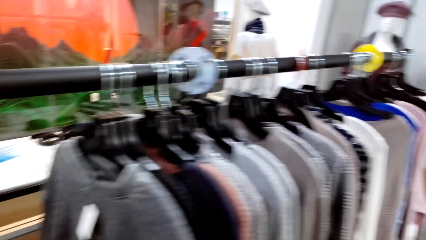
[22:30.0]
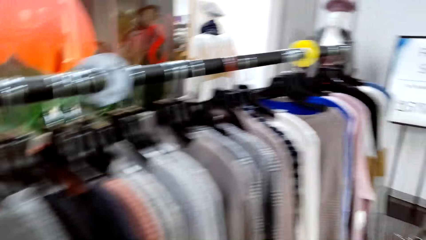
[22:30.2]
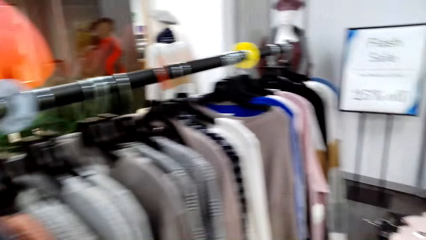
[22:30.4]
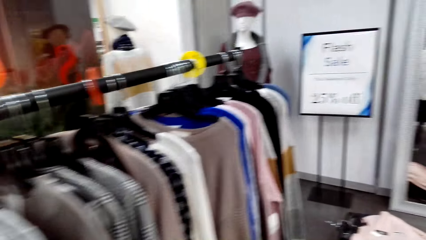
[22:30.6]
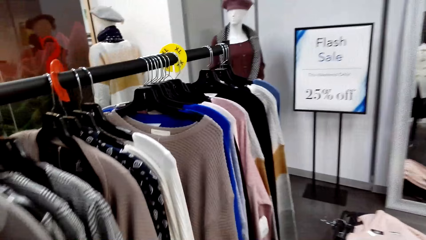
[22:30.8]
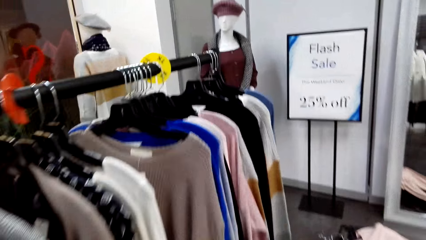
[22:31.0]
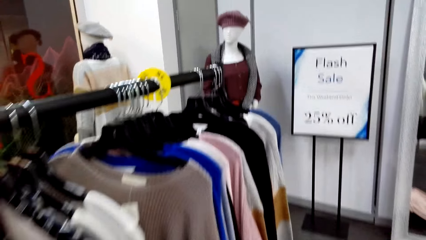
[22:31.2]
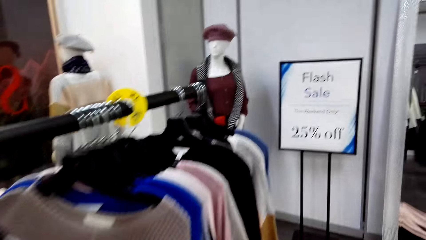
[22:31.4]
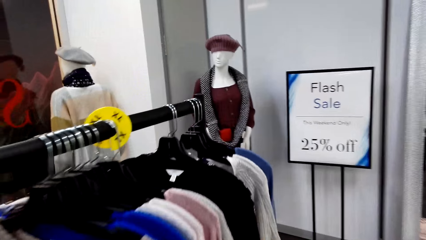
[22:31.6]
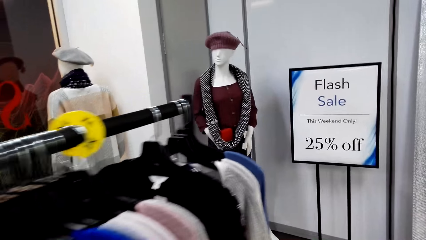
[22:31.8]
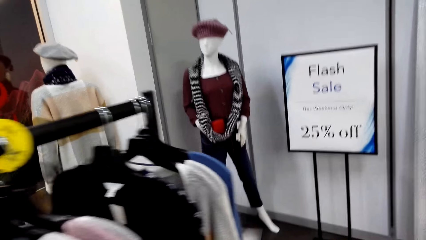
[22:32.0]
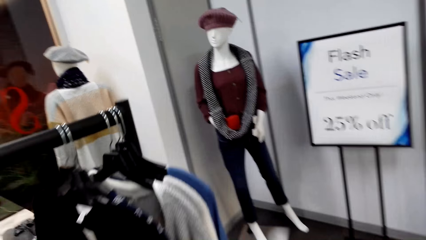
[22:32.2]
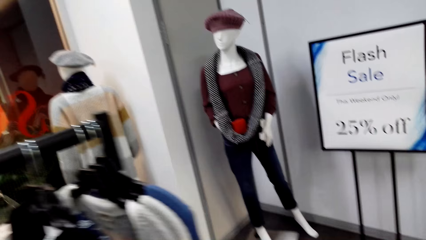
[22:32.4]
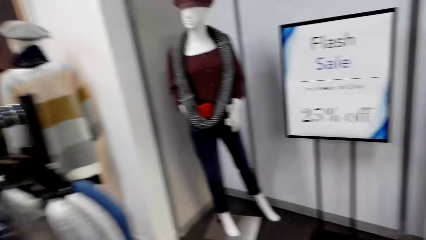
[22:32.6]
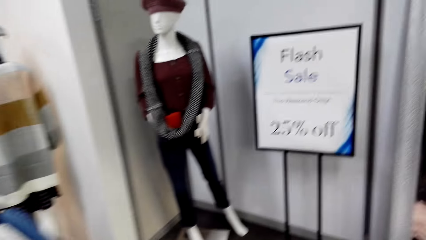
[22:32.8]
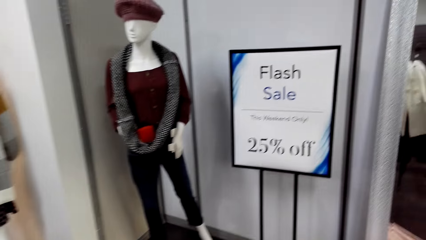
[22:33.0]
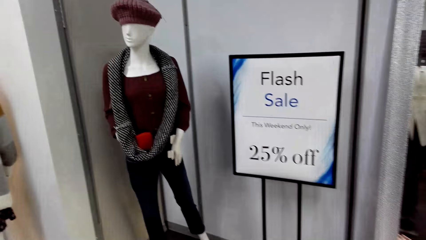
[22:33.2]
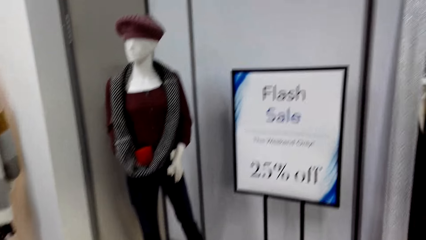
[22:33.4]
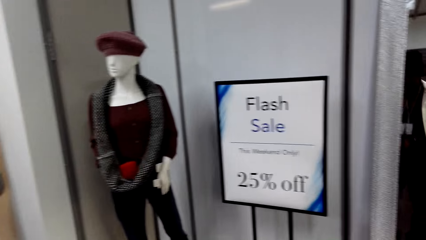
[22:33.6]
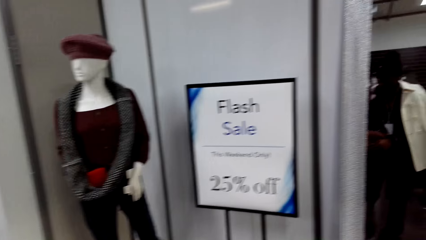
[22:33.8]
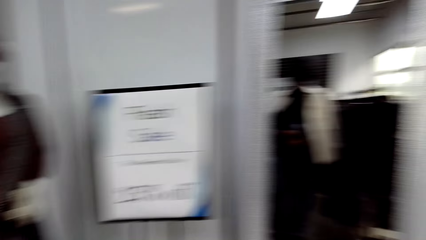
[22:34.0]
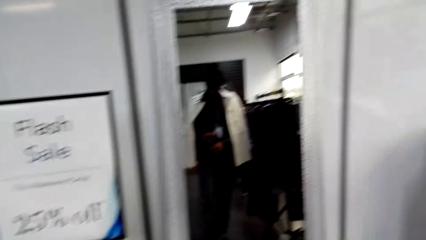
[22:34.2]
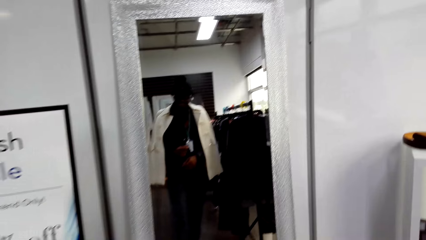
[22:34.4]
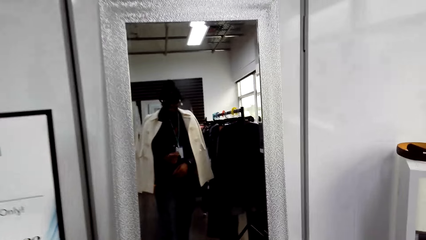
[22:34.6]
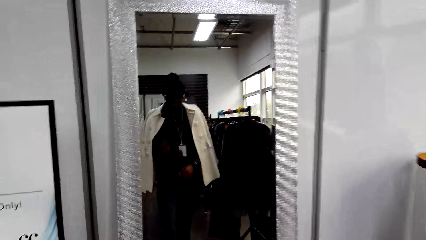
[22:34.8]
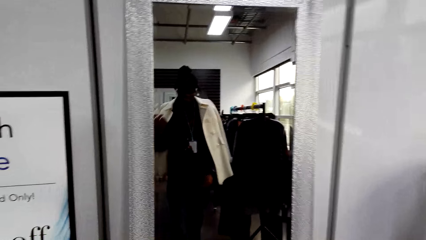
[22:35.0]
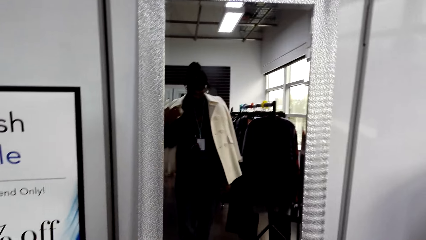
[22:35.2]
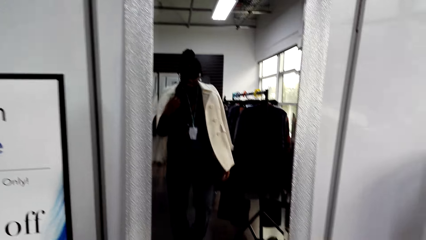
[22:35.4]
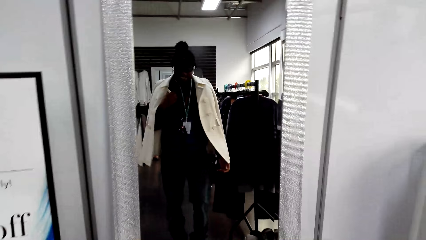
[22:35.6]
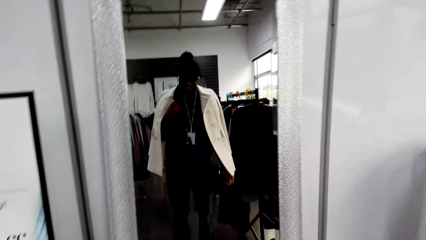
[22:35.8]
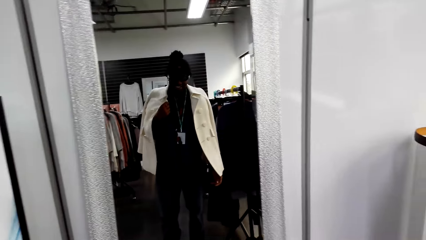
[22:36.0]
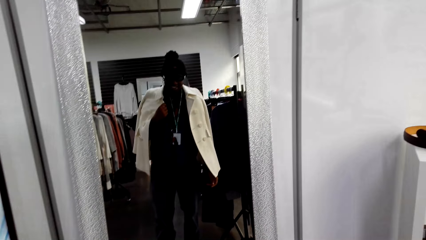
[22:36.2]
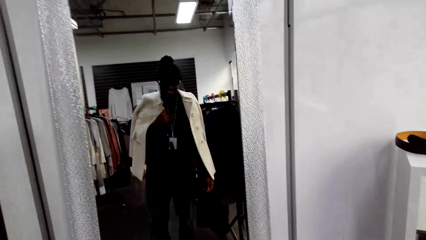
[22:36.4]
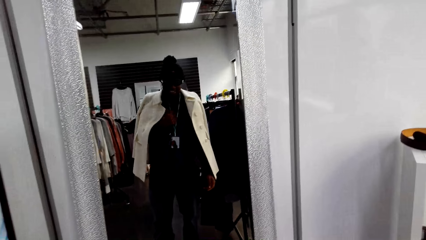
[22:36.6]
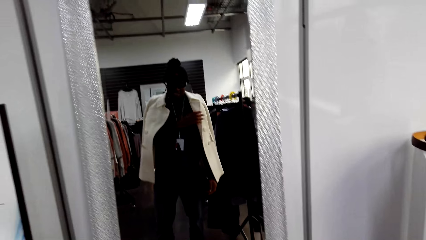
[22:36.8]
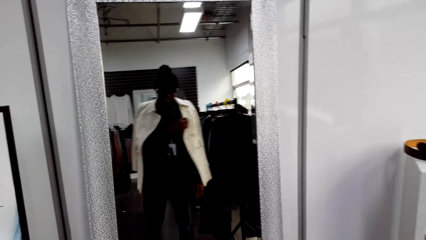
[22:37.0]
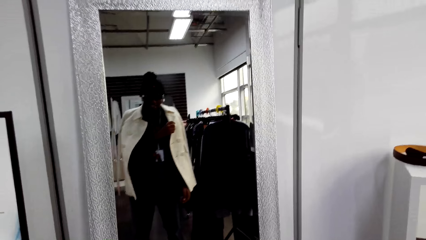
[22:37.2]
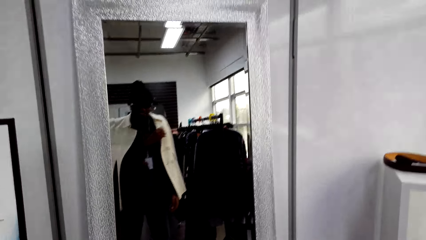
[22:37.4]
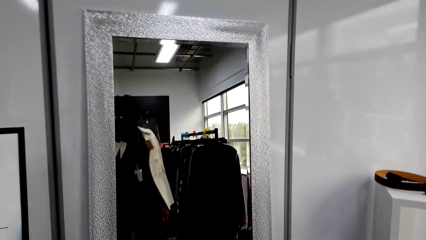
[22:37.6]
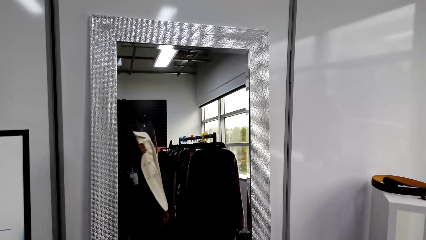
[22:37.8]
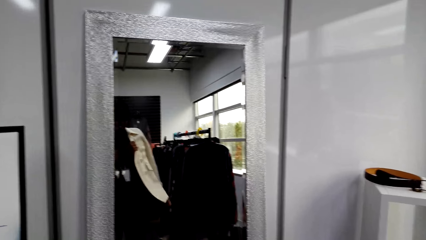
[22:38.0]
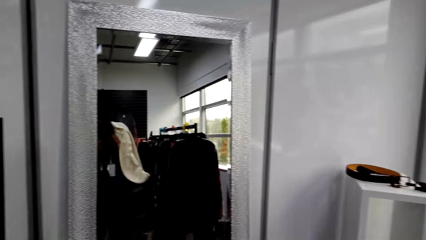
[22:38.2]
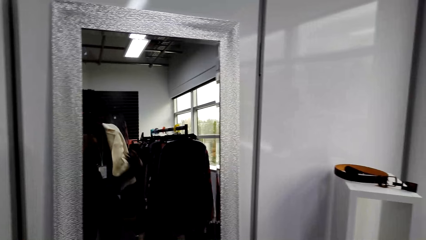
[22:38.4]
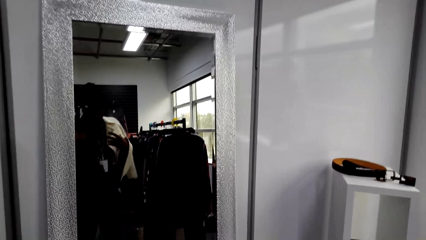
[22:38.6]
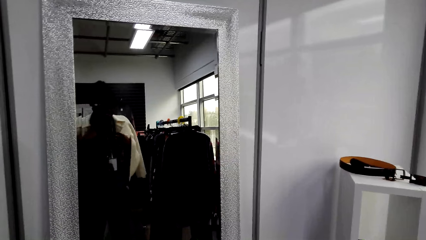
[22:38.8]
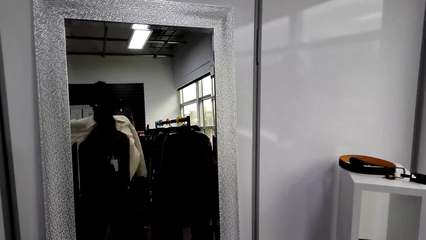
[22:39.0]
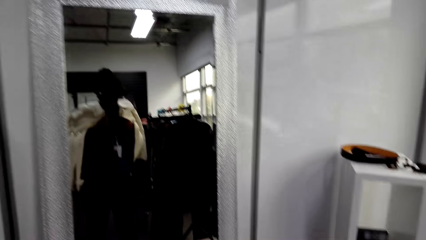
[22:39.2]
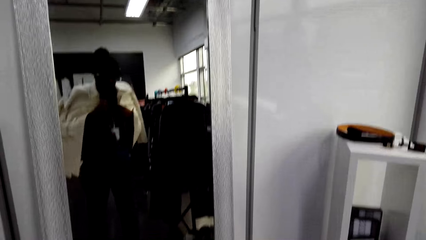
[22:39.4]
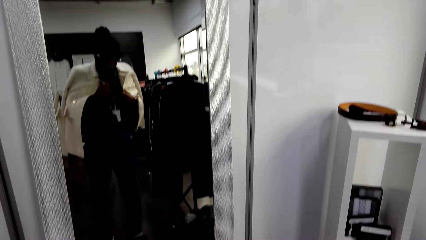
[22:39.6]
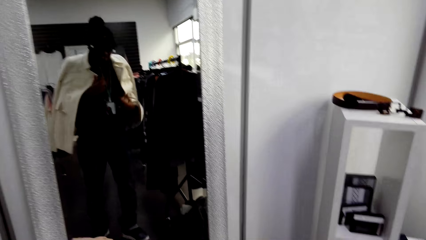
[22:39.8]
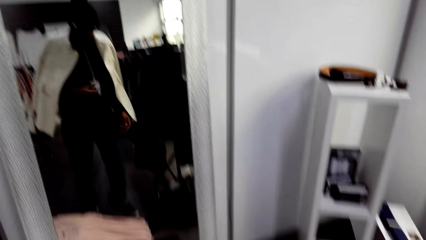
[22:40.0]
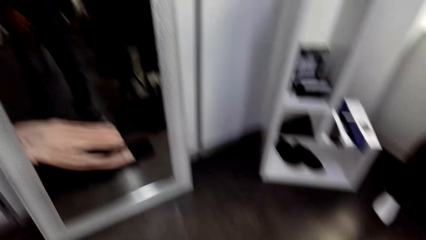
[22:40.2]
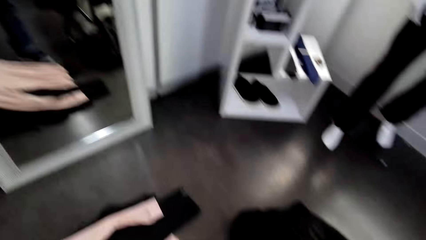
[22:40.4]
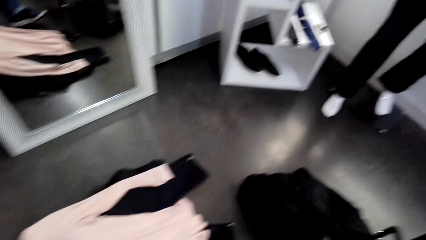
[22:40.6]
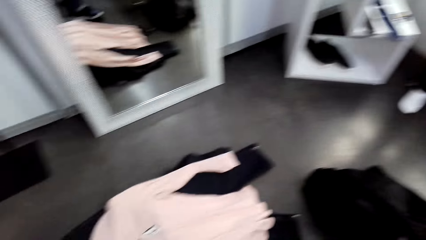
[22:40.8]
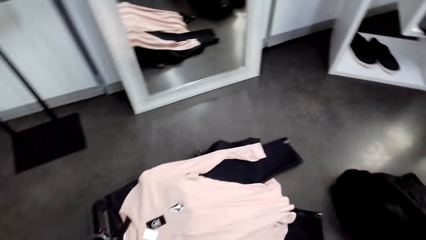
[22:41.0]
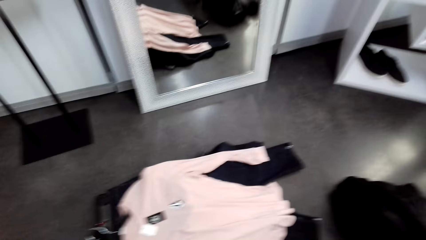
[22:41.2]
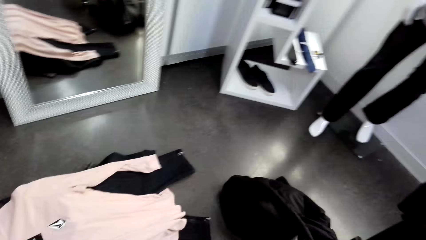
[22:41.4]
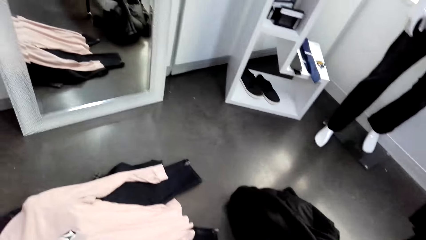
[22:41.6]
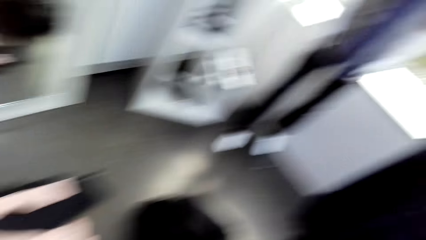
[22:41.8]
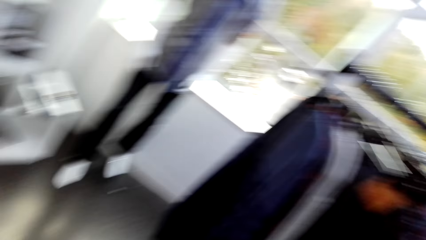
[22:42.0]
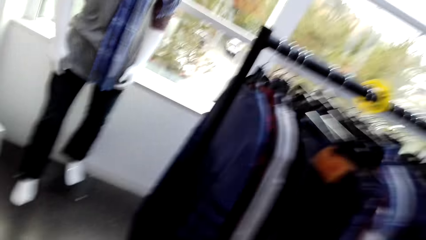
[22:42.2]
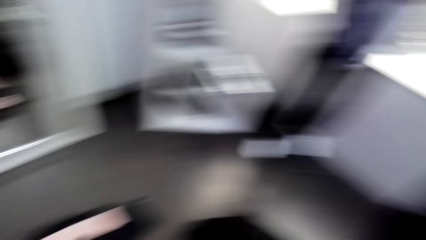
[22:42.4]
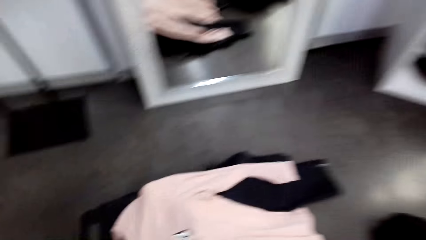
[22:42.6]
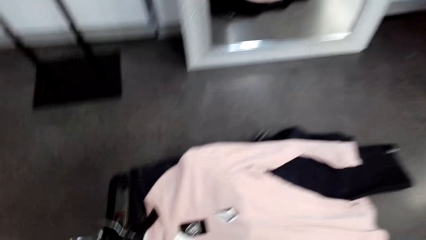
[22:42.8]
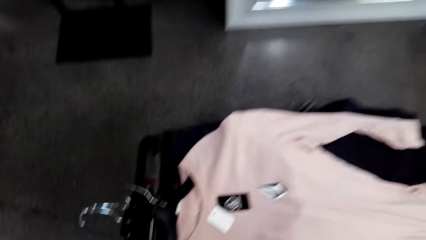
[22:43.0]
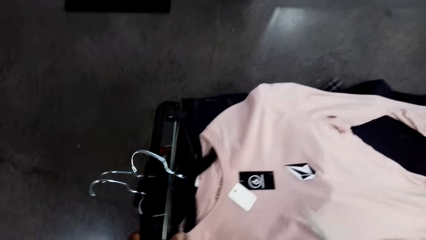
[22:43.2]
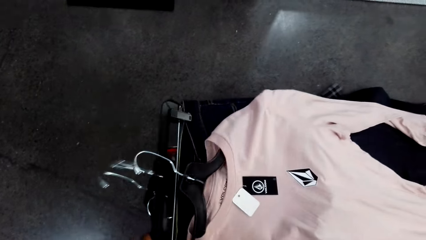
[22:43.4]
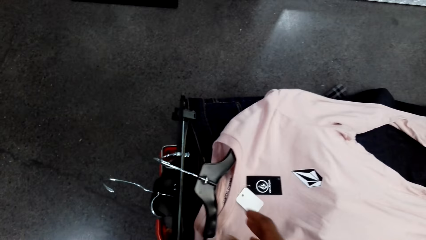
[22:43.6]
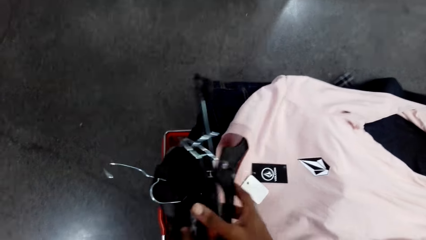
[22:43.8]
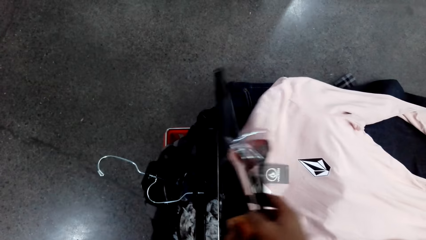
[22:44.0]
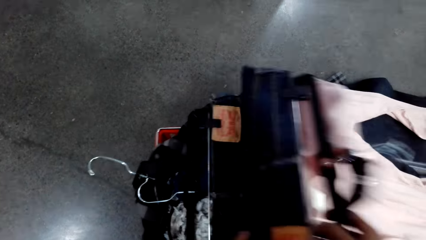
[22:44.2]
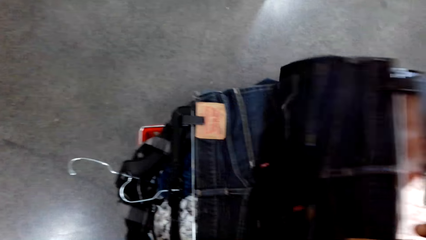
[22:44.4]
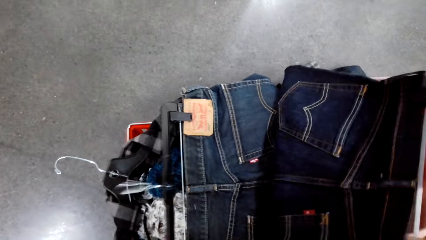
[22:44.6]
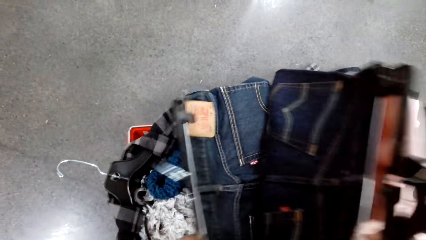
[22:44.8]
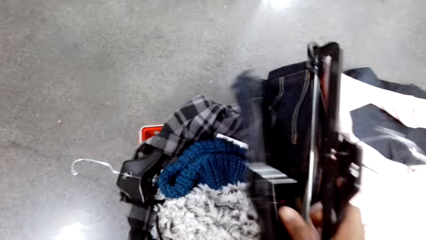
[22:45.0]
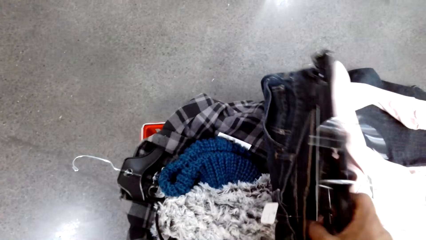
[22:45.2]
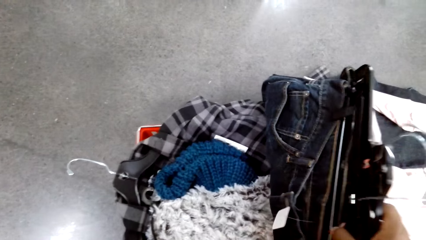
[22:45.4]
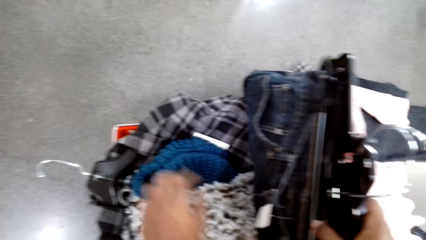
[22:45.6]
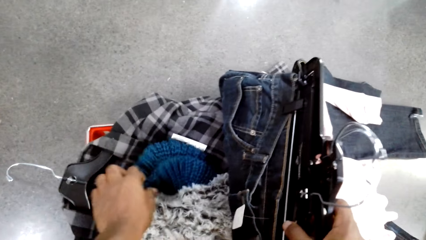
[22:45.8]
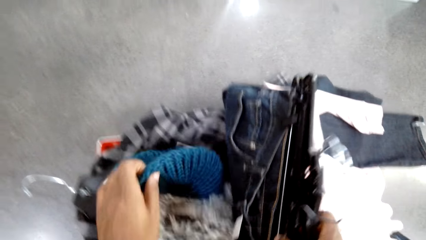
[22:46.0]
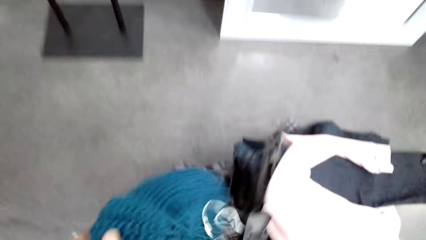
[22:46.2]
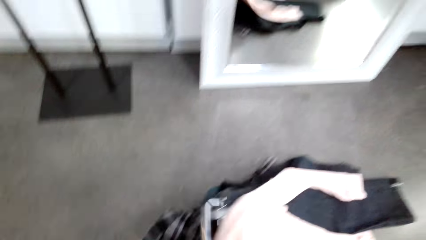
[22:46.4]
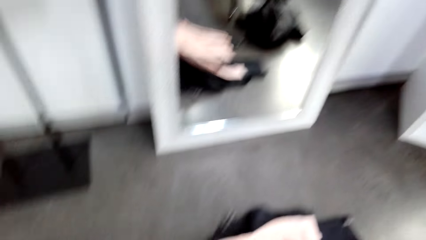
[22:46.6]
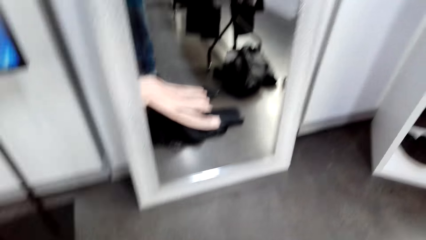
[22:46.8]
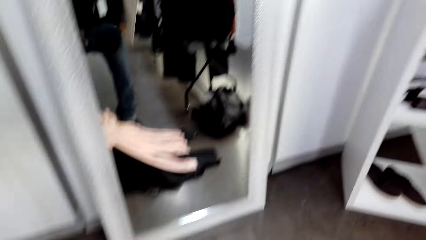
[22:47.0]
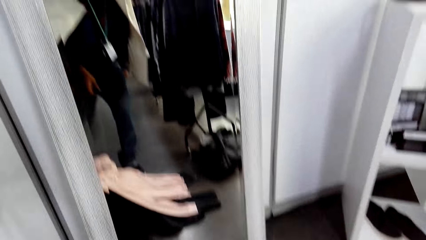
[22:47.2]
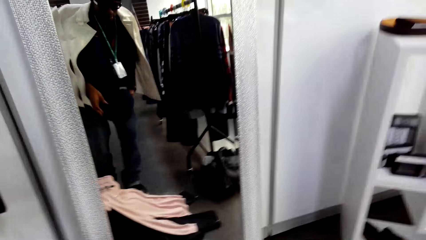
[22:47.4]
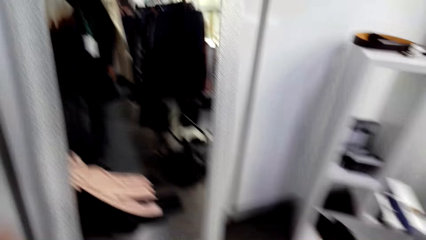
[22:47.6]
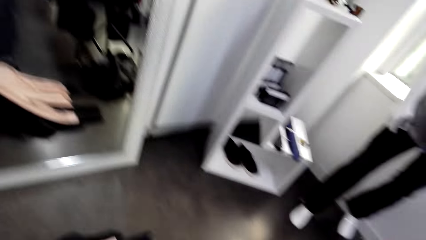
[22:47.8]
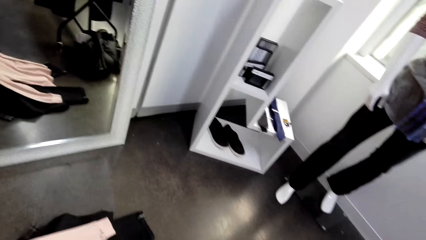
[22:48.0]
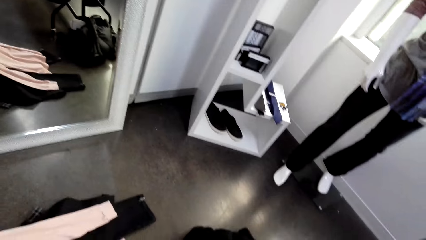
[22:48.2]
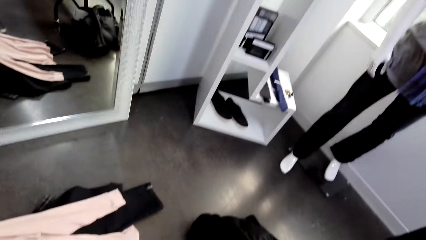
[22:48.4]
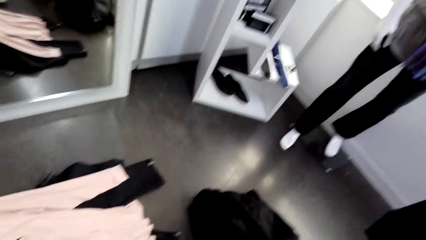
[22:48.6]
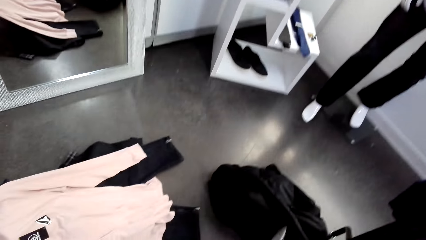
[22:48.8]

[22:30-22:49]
The camera wearer walks around the store. They look in the mirror. They look down. They look around the store. They count the clothes. They touch the clothes. They pick up a blue head cover.
